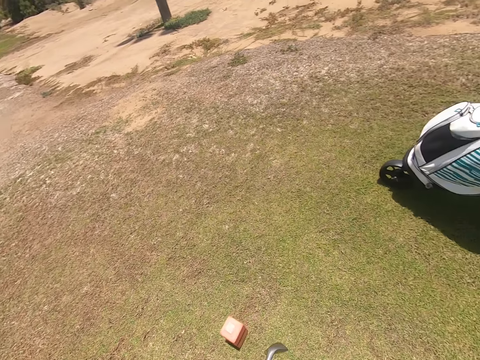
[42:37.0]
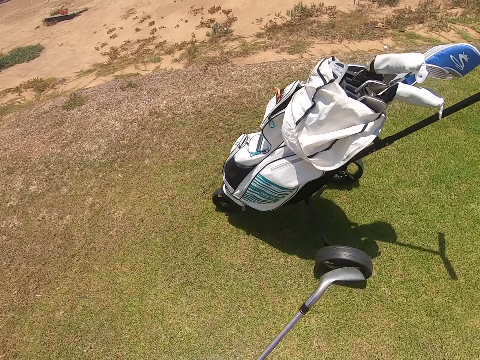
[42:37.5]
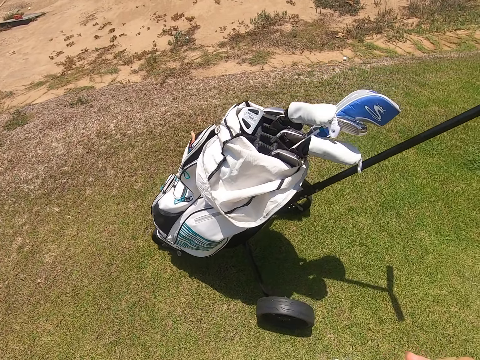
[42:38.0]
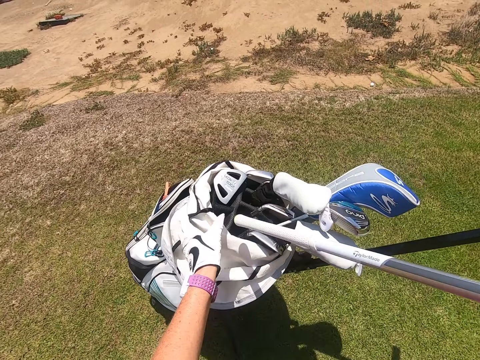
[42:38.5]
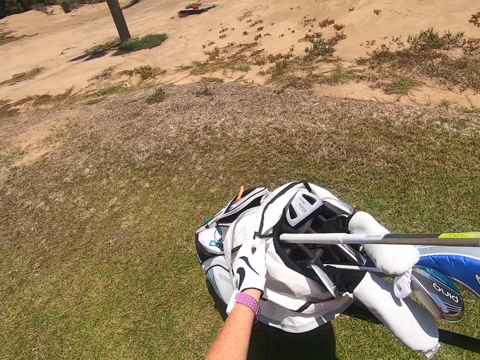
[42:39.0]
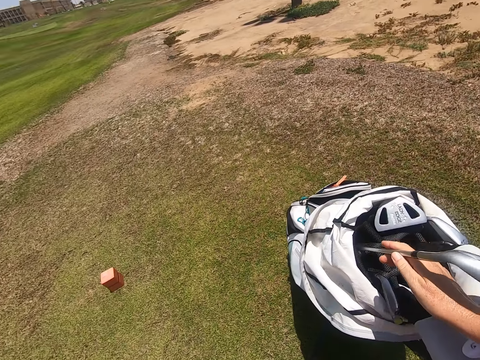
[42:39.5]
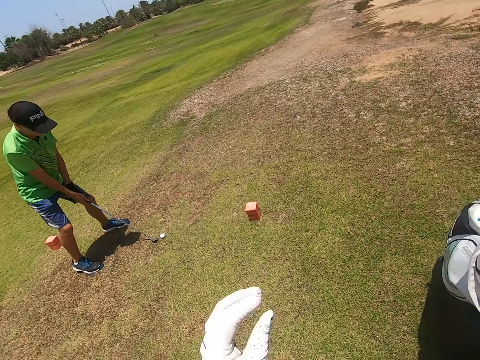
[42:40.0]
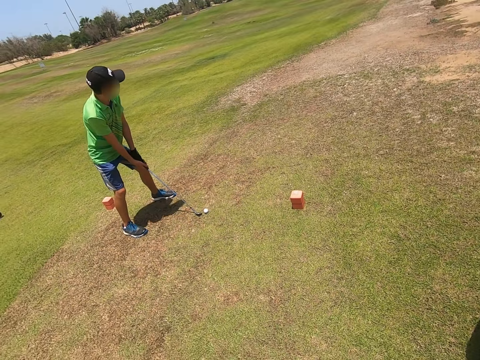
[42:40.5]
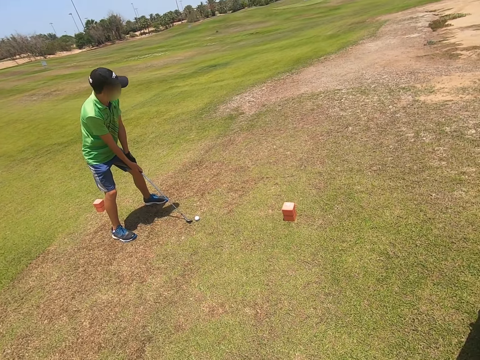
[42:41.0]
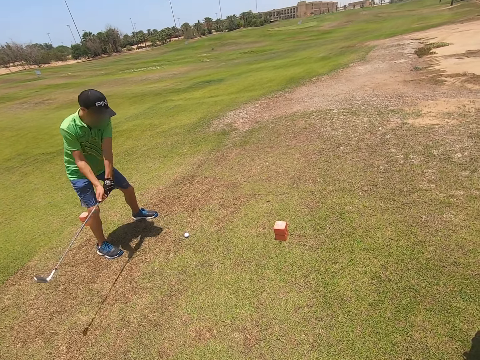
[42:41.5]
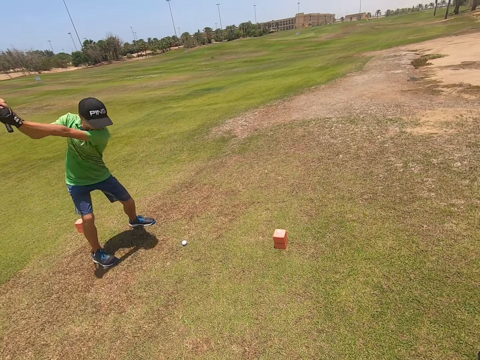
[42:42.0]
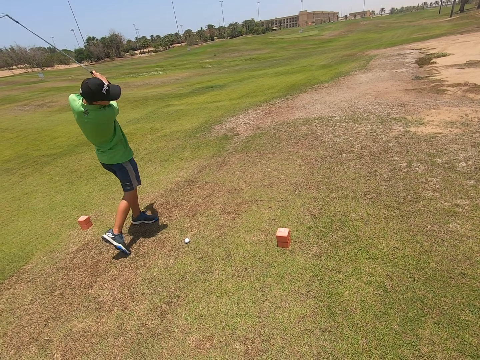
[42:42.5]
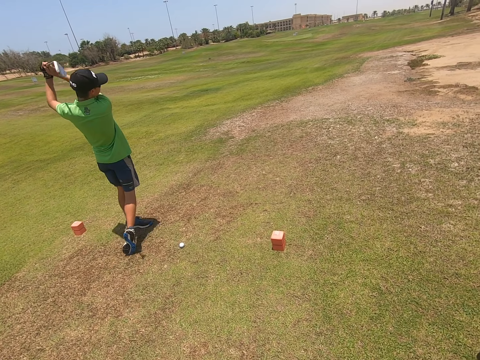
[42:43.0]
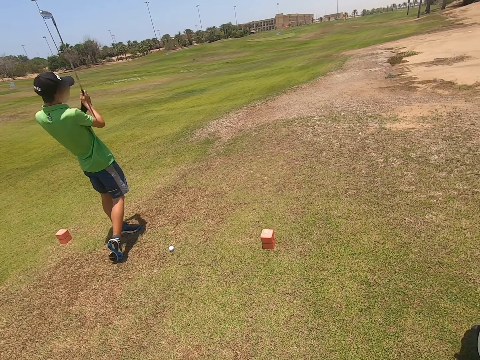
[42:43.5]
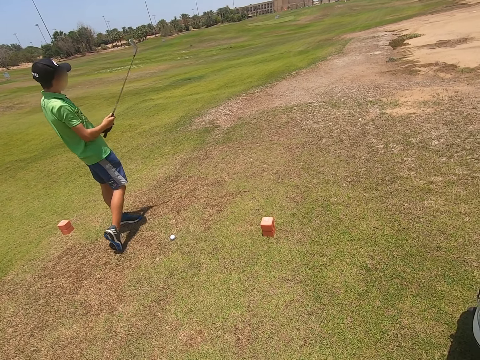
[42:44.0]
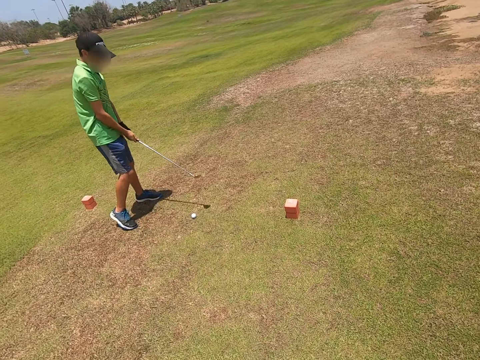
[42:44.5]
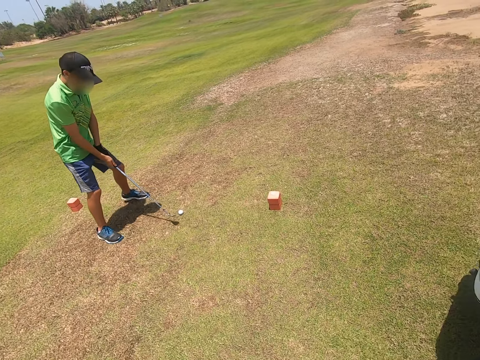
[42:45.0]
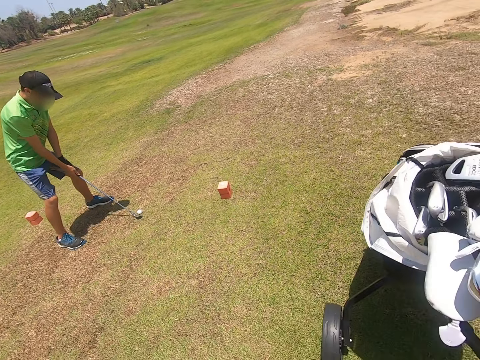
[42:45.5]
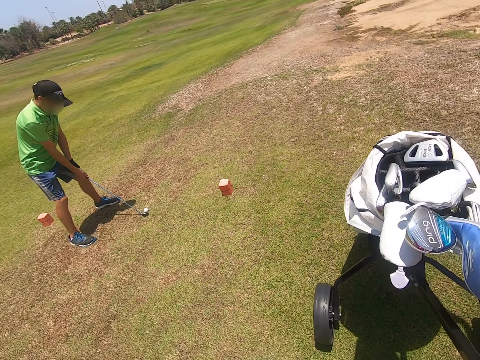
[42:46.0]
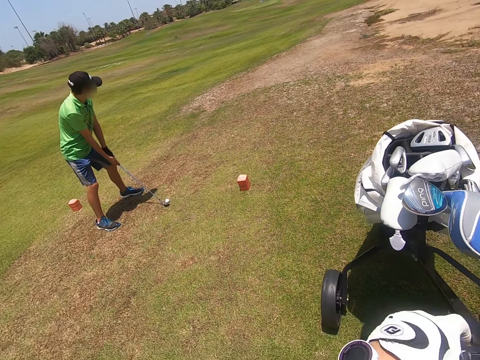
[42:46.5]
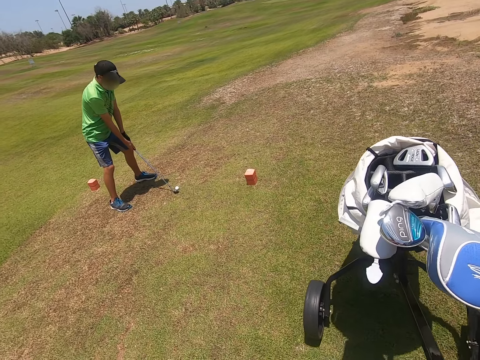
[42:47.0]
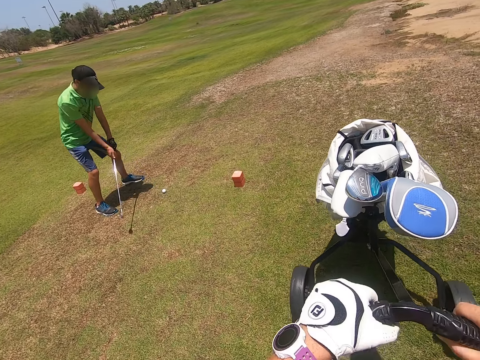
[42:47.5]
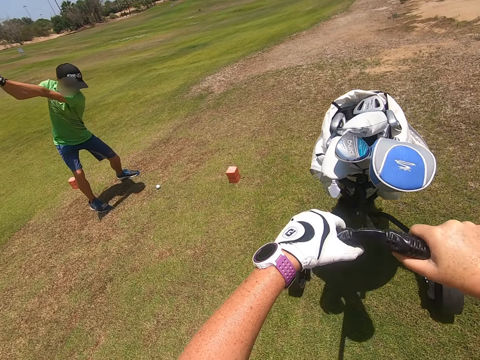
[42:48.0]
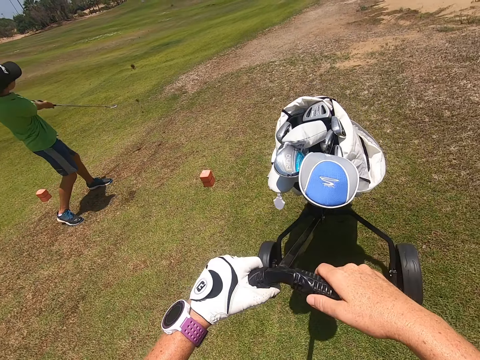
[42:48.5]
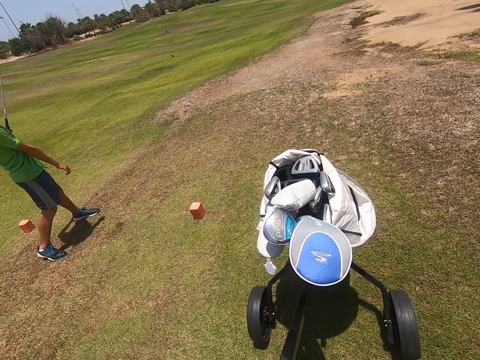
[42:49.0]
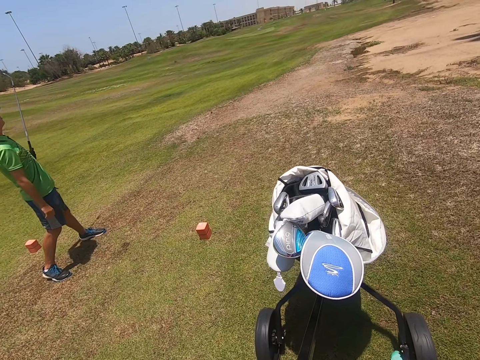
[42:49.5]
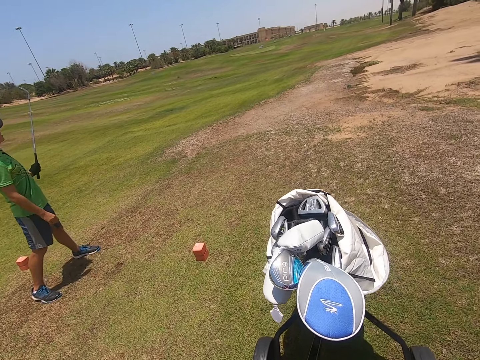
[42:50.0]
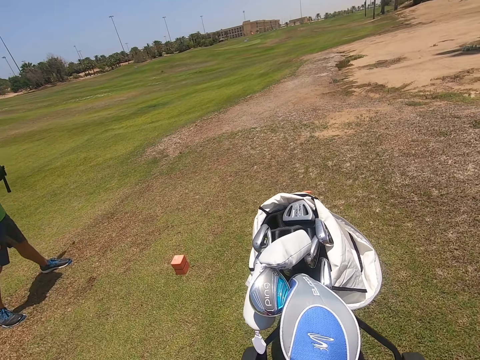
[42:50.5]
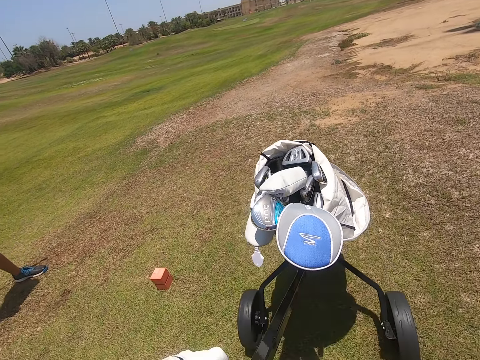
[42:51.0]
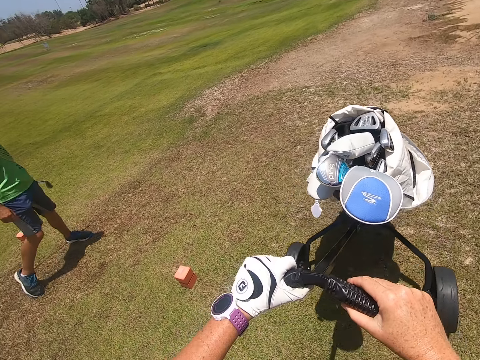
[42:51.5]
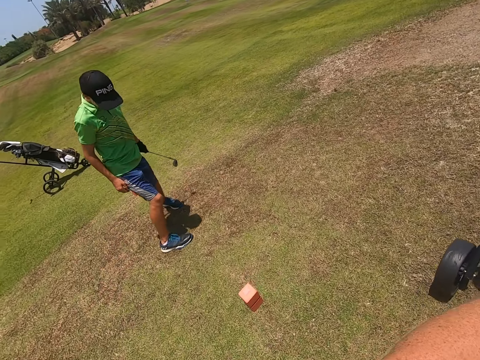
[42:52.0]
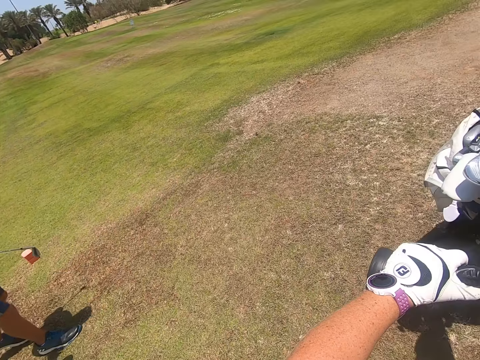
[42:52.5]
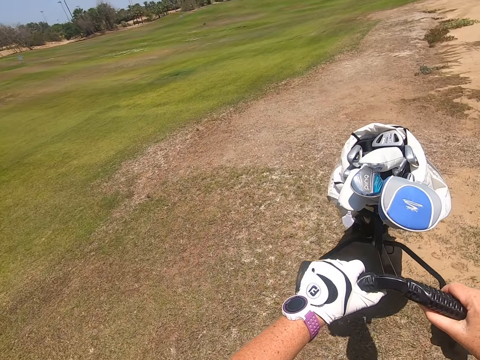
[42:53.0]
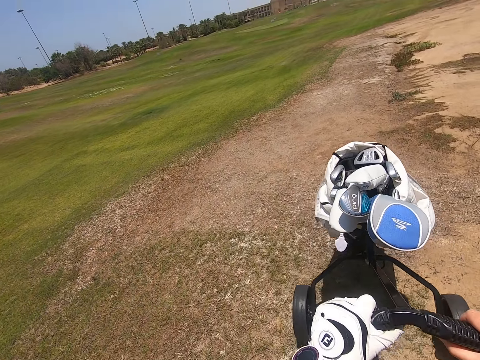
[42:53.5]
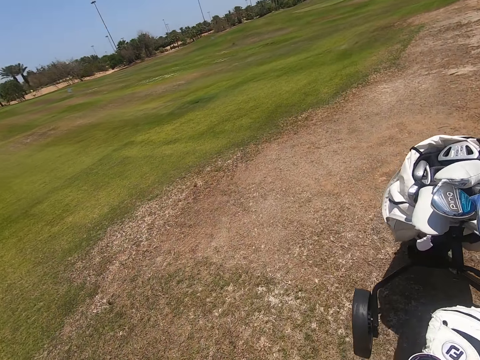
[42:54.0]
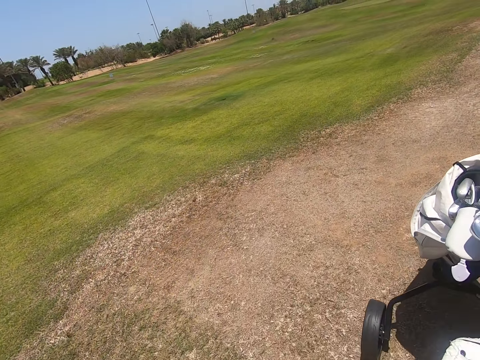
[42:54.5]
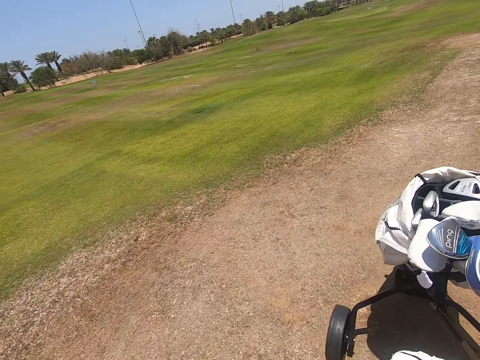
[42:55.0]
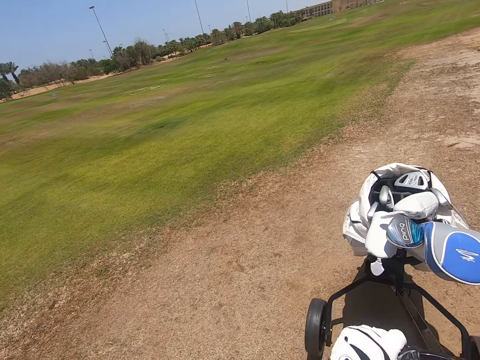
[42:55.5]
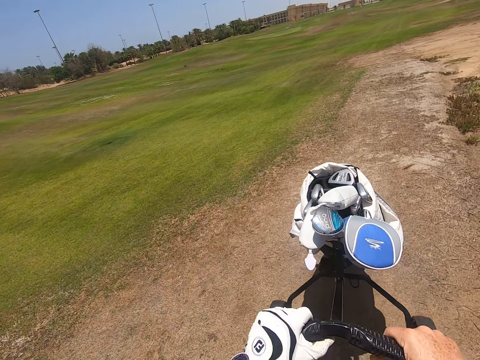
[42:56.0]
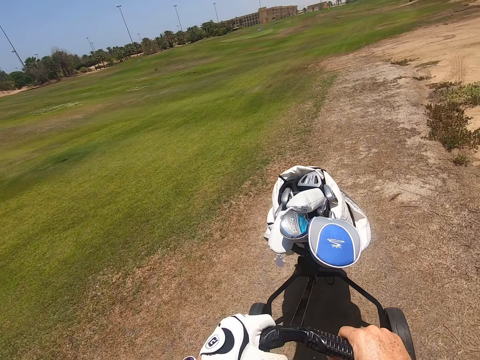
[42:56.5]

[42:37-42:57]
The camera wearer puts the golf club or hockey stick in the golf bag. A person plays golf with the hockey stick. The camera wearer pushes the golf cart. They move the golf trolley.

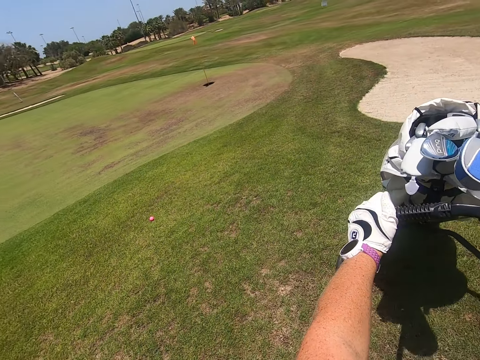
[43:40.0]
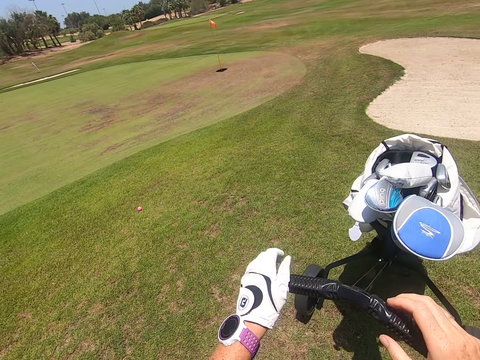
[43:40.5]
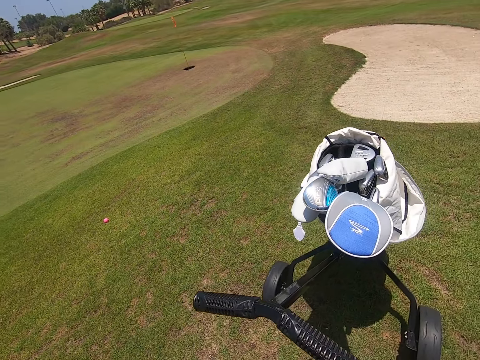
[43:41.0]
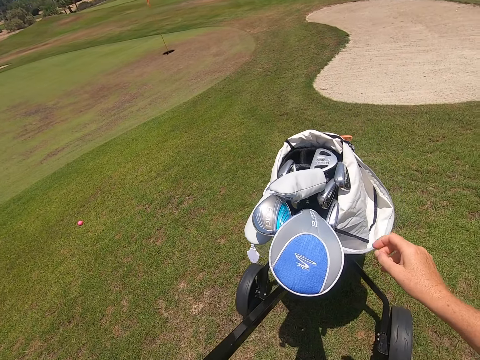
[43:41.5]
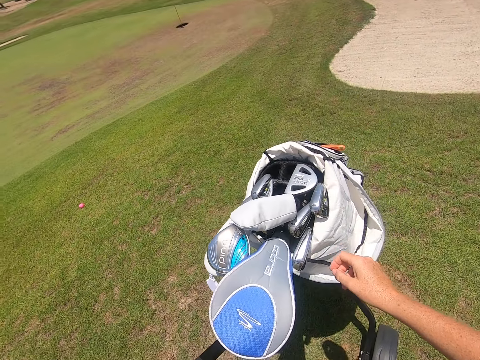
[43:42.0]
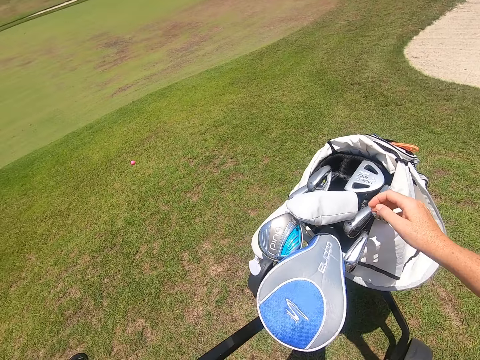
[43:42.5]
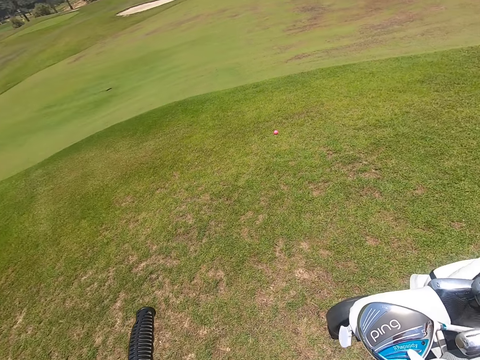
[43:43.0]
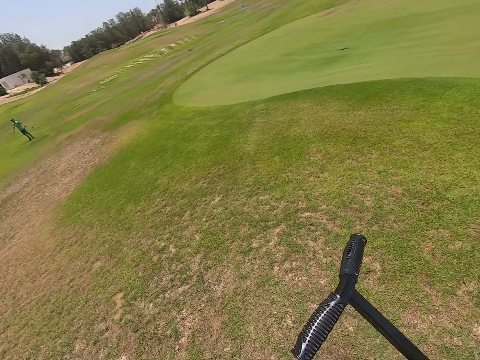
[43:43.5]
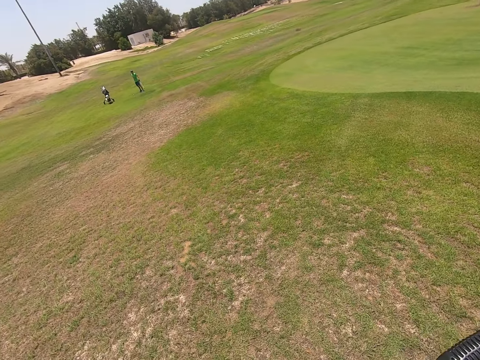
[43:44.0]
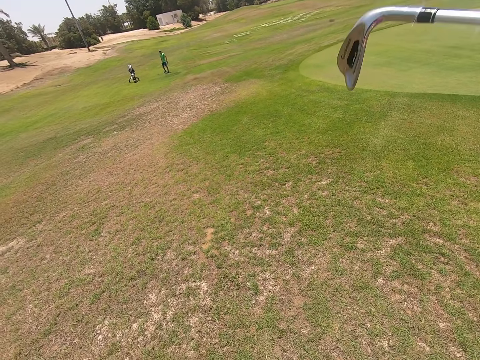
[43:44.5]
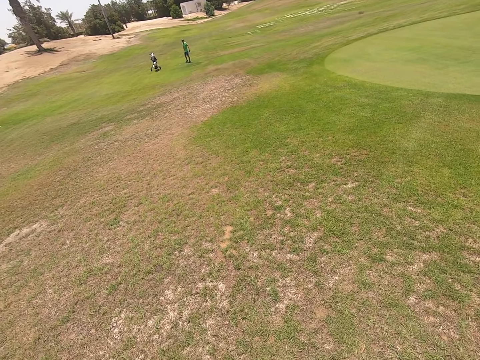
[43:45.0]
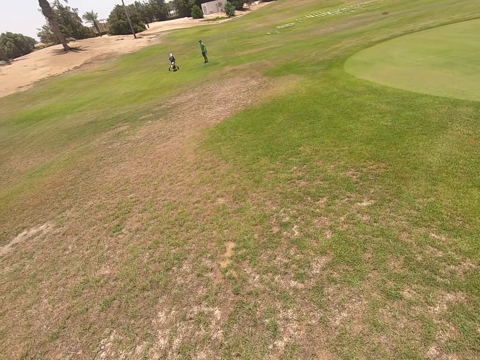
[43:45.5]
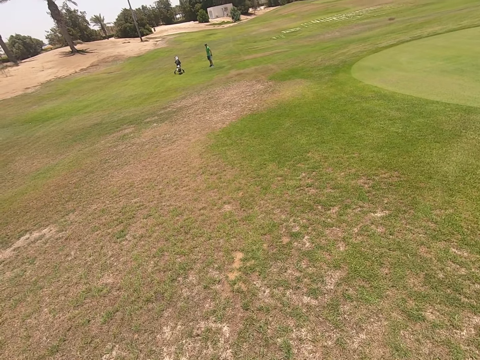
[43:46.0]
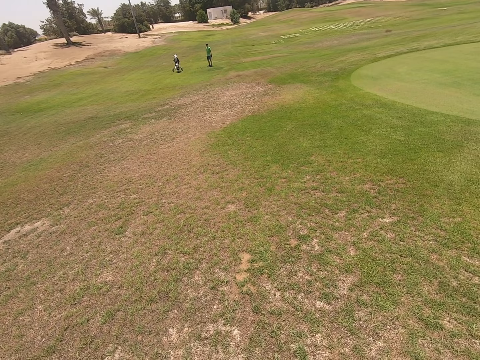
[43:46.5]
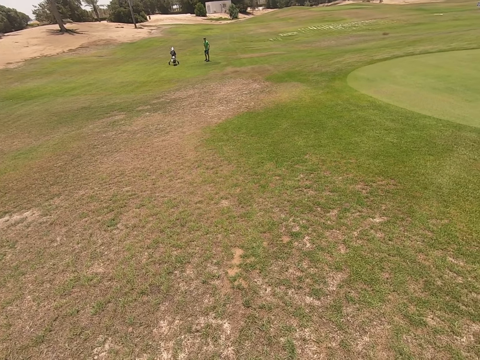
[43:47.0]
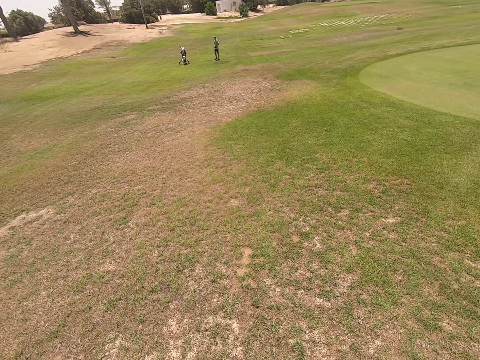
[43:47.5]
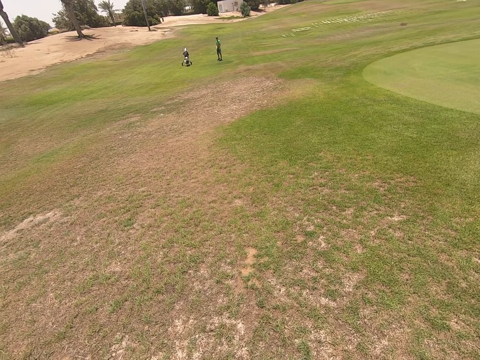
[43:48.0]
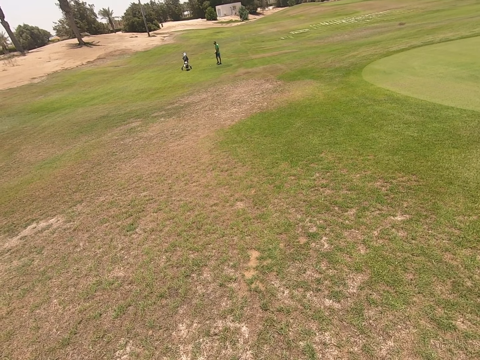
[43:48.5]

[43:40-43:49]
The camera wearer stops the golf trolley. They stand. They take the hockey stick from the golf bag.
